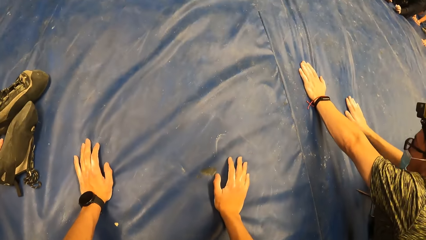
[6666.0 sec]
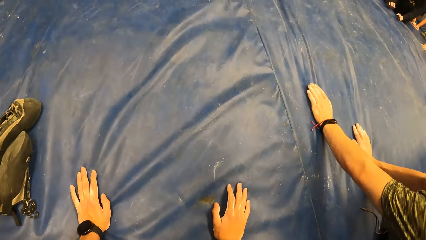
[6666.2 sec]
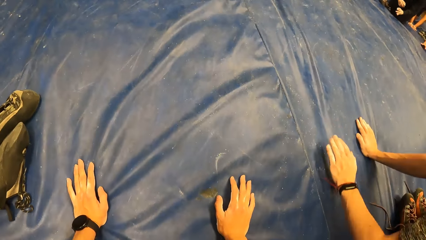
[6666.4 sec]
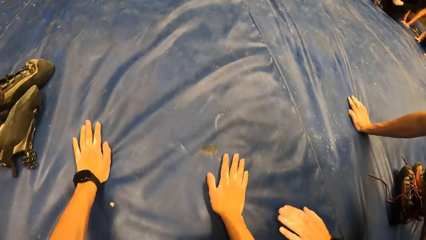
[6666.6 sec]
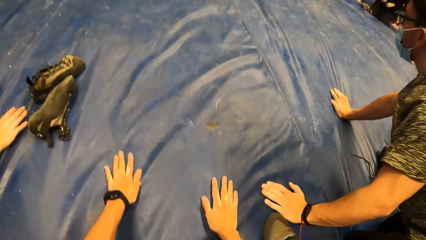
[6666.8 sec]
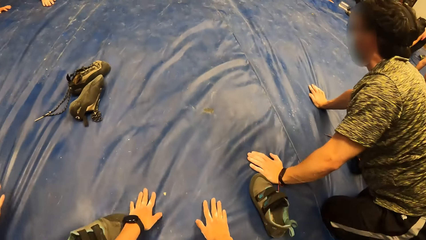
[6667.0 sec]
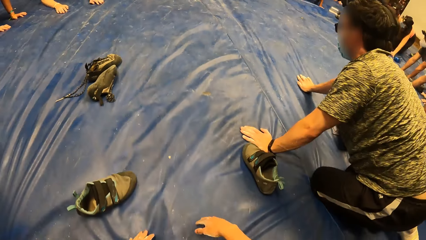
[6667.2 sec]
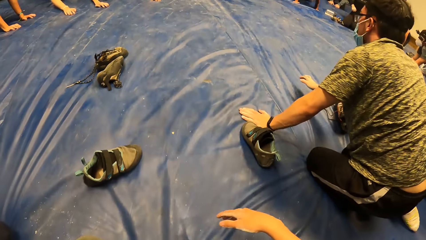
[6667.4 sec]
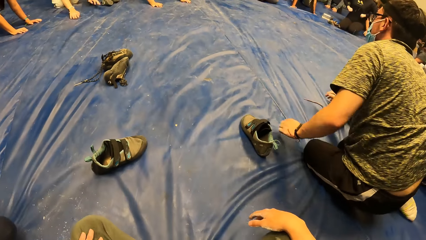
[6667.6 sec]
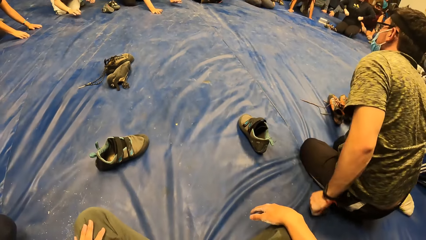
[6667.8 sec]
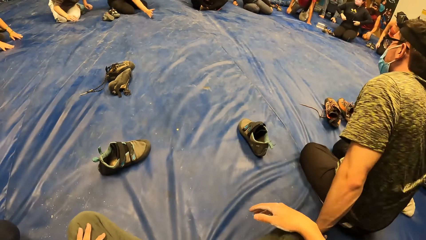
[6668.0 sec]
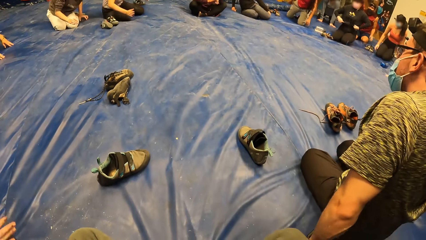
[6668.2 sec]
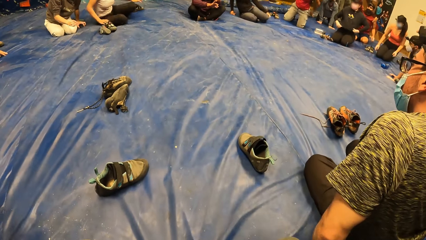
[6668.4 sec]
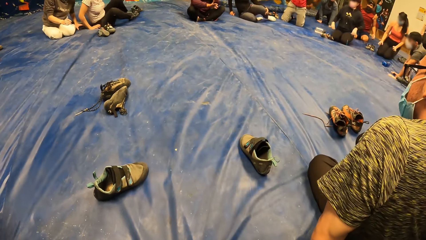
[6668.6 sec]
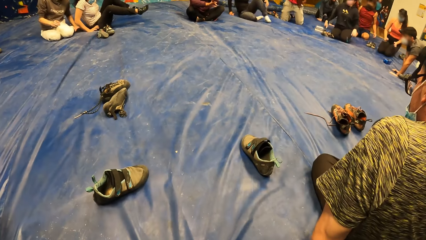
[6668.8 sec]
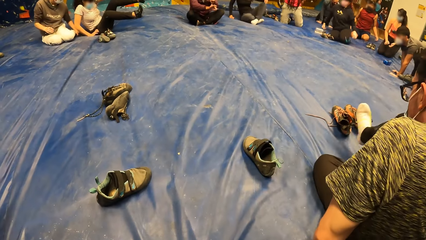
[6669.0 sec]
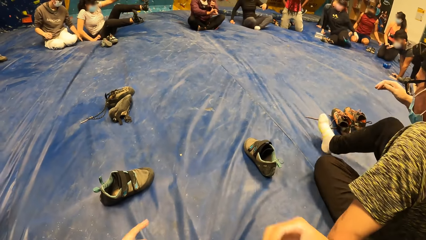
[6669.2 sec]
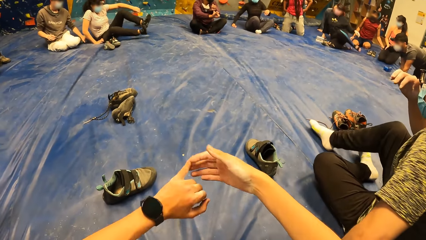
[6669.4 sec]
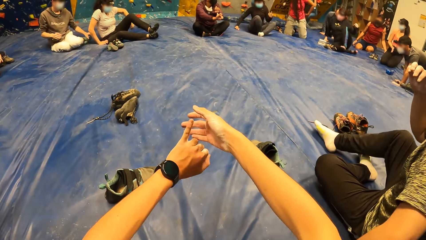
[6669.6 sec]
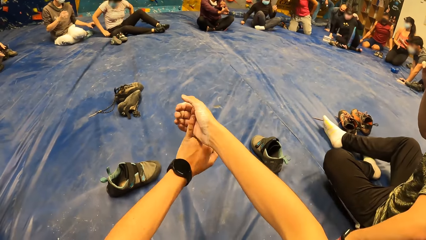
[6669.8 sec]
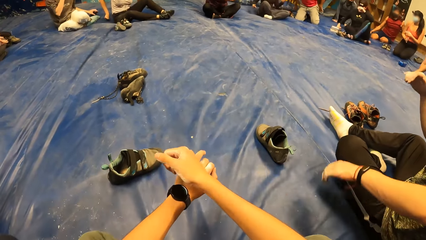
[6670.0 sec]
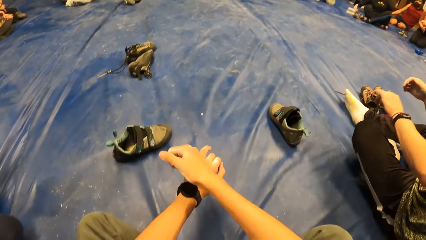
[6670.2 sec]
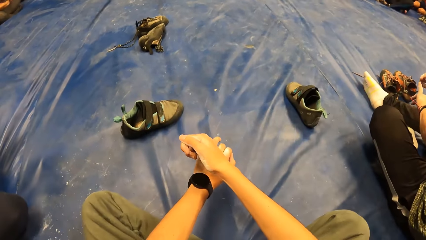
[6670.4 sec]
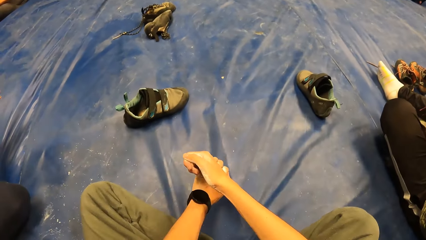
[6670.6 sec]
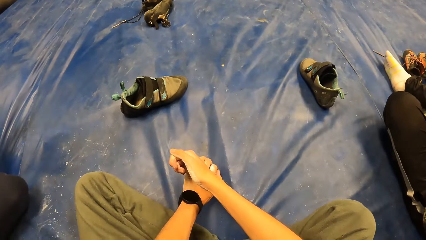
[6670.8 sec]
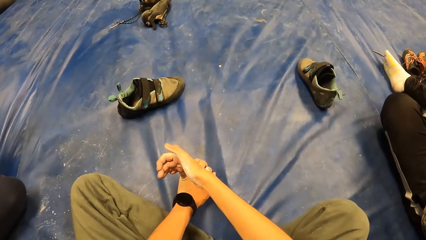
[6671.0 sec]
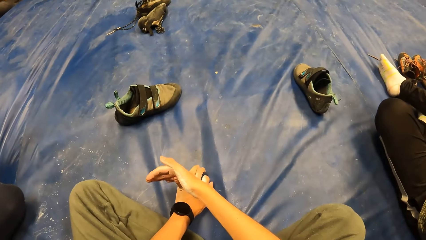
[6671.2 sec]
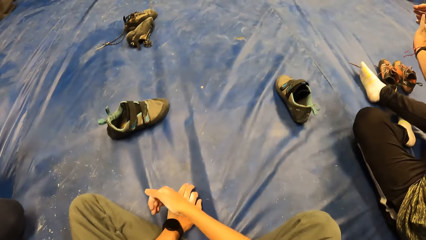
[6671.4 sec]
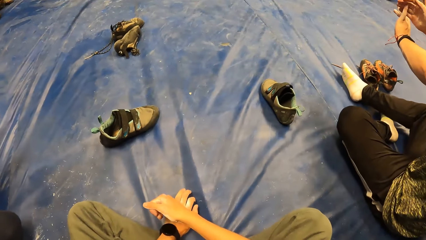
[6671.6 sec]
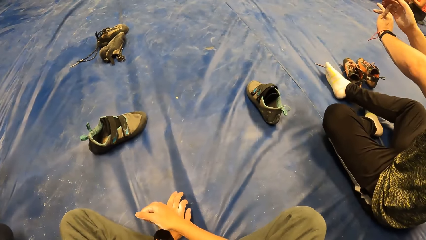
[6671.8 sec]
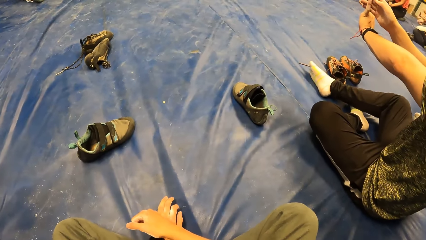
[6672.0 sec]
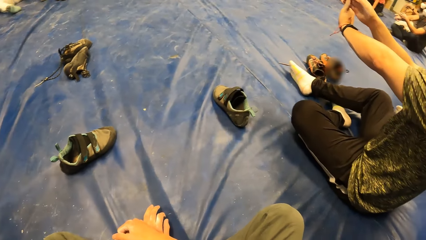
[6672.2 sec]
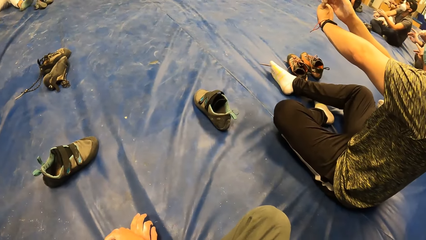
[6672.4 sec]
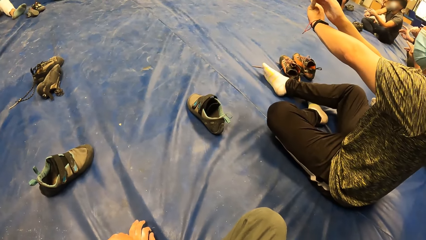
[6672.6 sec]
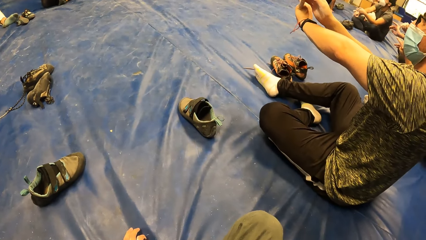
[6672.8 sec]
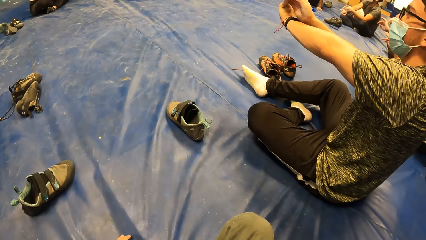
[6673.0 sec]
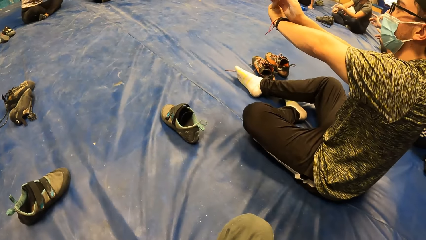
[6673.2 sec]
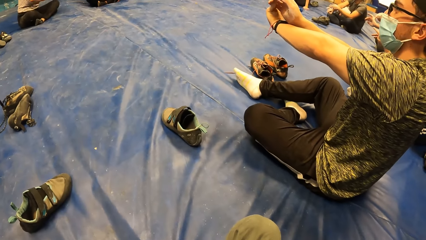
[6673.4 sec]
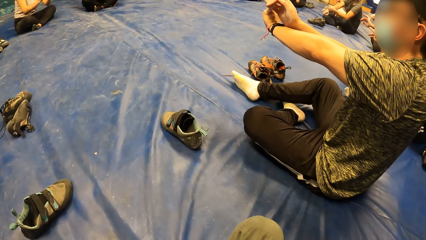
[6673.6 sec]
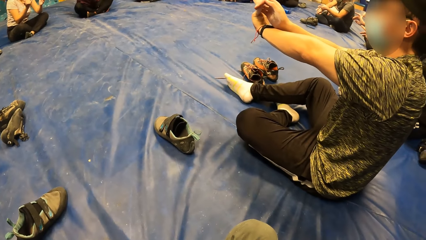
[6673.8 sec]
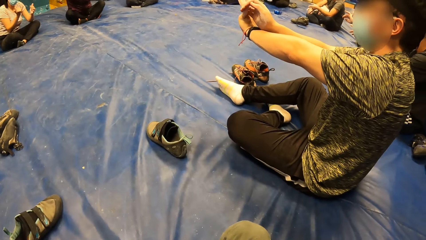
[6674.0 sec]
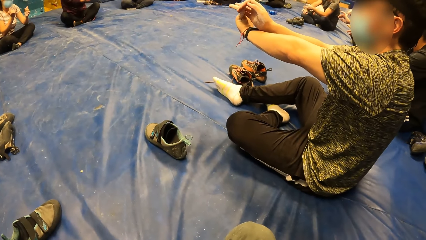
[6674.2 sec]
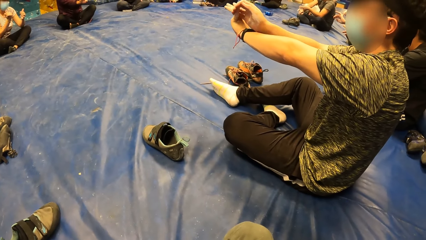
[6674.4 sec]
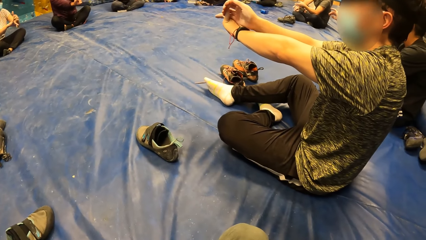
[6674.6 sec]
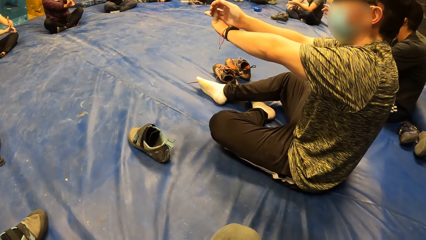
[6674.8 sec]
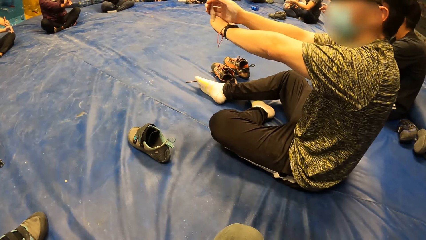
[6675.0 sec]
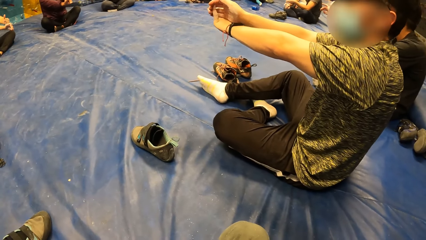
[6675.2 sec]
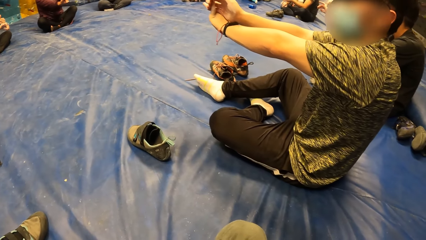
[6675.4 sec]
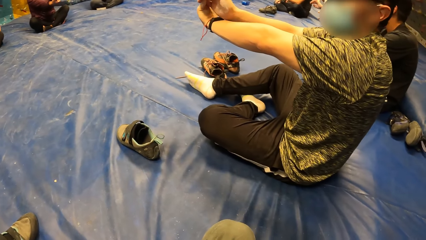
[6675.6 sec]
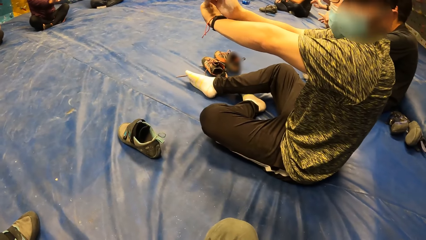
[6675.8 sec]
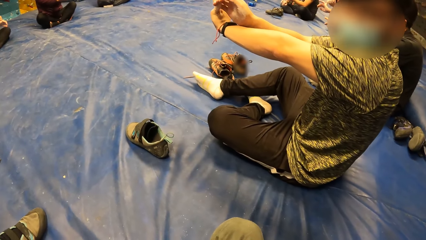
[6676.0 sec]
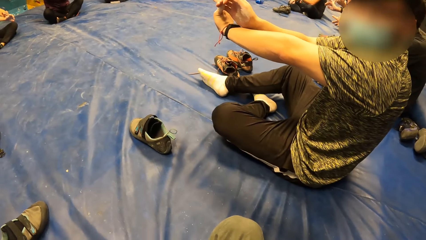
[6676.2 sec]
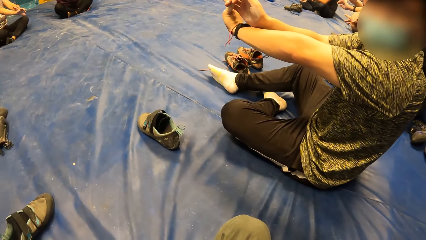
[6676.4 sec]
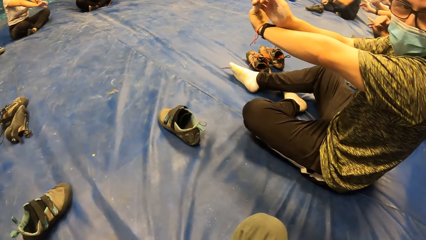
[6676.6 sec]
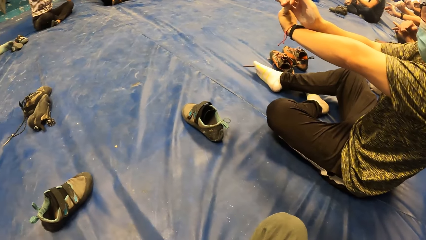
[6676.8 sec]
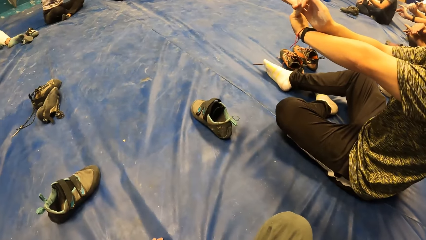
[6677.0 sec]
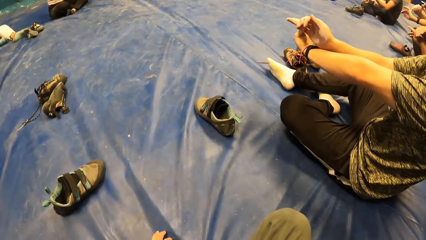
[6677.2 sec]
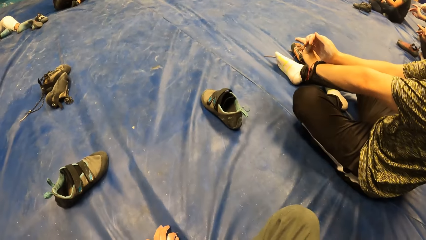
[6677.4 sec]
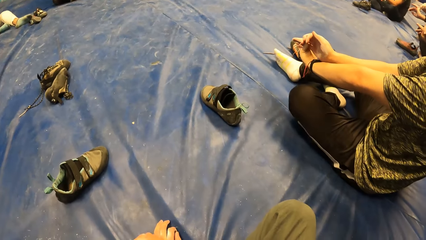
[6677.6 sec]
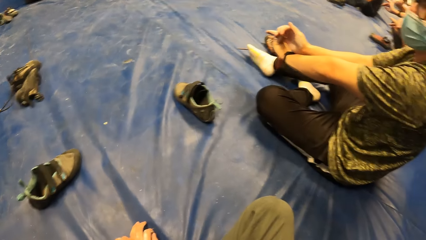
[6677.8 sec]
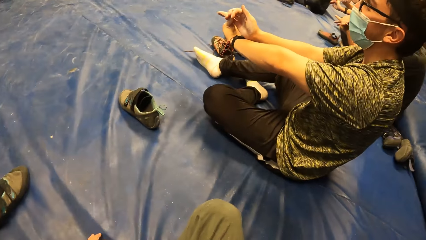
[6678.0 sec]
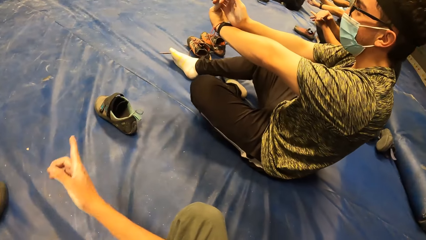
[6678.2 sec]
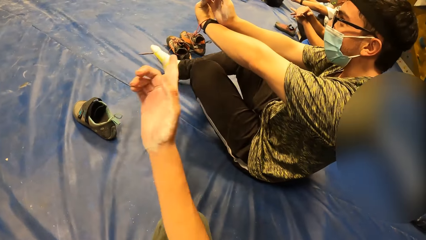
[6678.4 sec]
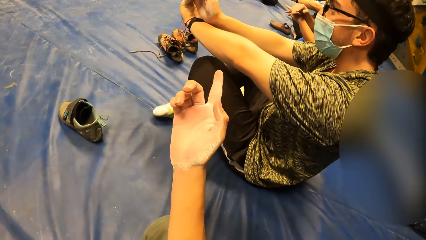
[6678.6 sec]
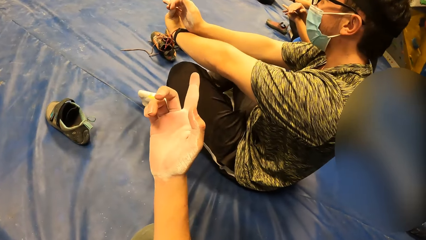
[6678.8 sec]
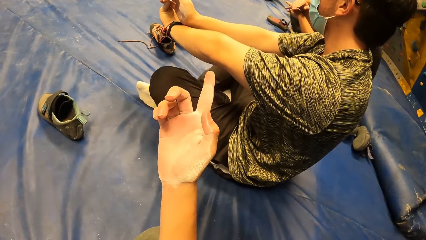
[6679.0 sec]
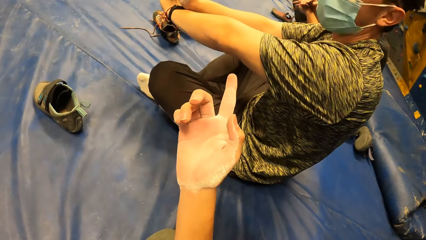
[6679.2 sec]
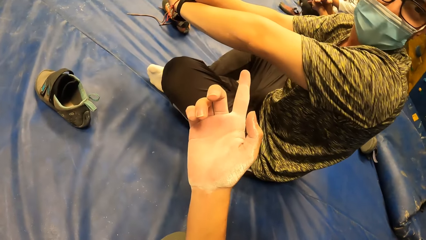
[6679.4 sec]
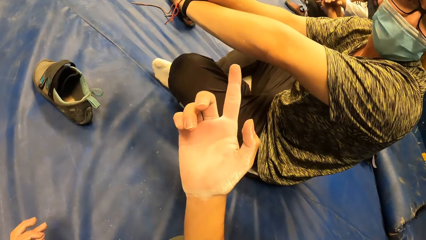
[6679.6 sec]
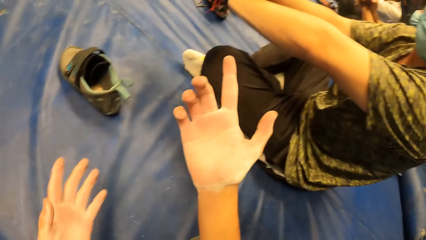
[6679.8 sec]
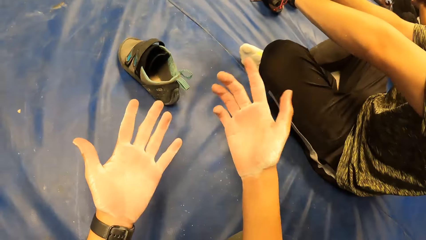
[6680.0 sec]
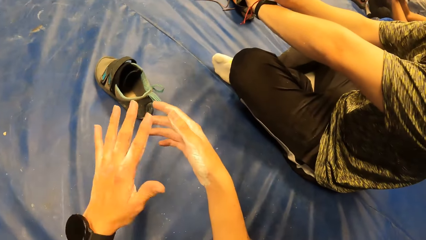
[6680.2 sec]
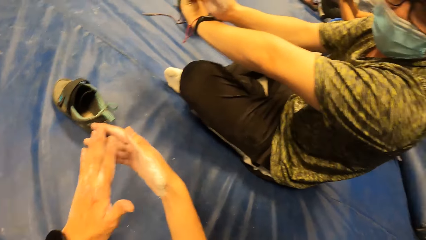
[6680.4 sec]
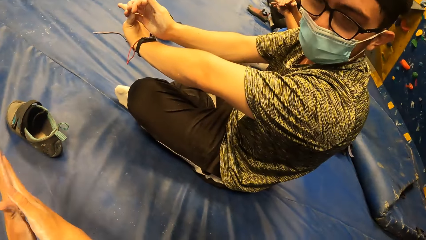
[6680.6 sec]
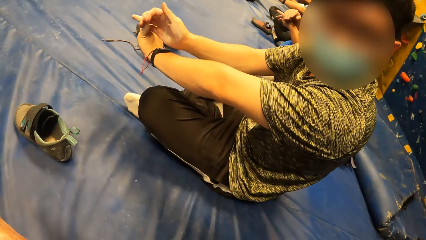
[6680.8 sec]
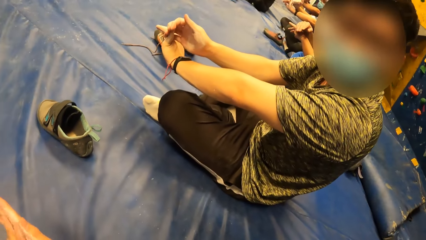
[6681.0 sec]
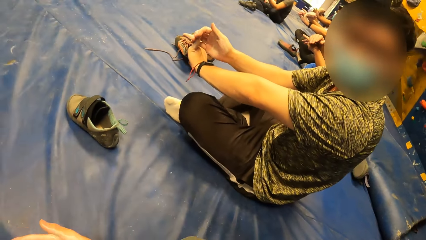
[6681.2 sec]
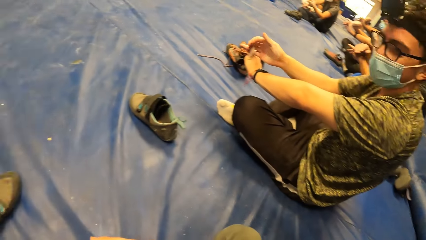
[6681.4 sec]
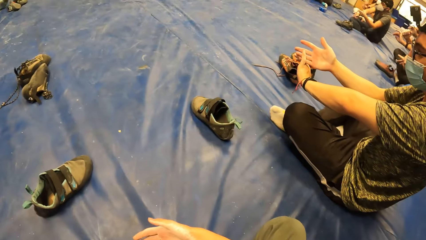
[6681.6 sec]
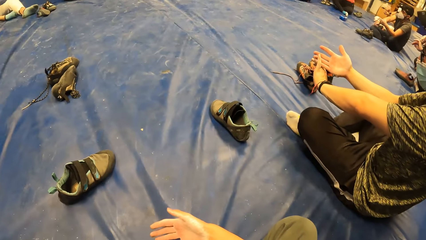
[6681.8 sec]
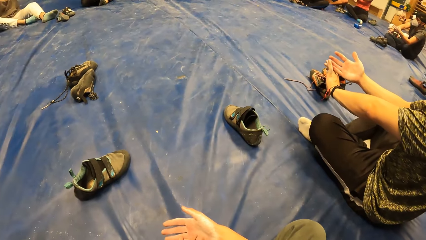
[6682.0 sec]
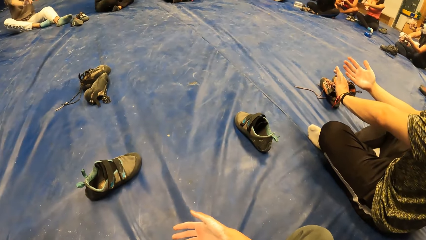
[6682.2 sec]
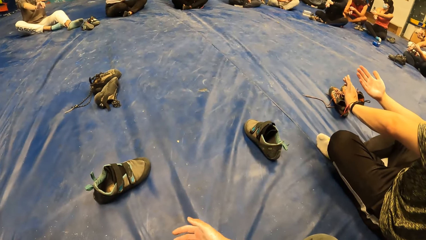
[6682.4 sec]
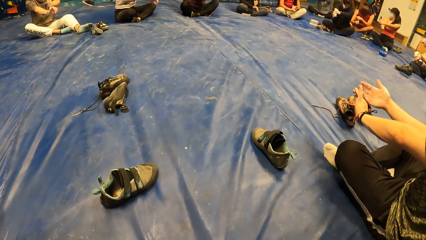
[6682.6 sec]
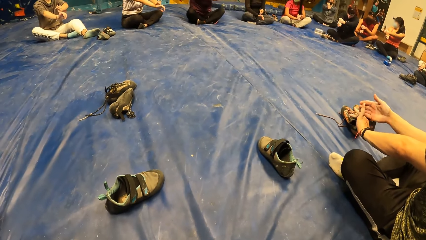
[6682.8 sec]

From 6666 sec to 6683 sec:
The camera wearer wakes up. He stretches both hands forward. A man stretches both hands forward. The camera wearer looks around. The man turns towards the camera wearer. The camera wearer lifts his hand. He points towards the man. He holds his fingers. He rubs his hands.
